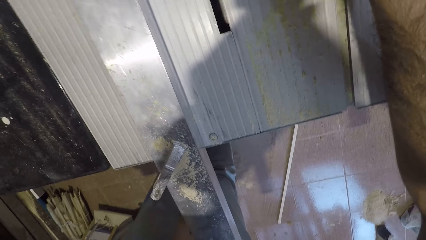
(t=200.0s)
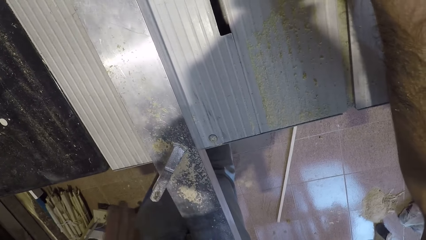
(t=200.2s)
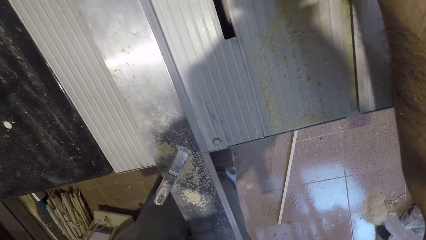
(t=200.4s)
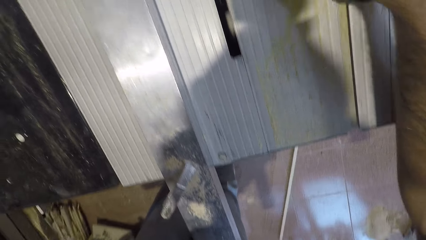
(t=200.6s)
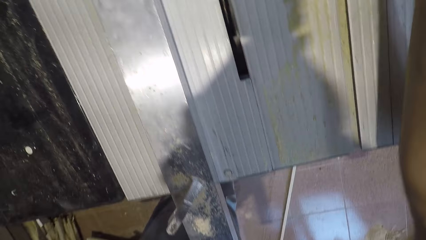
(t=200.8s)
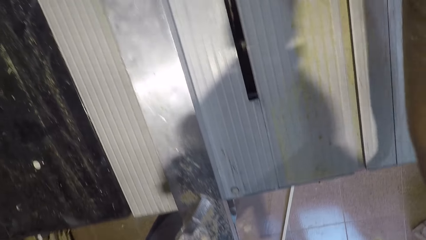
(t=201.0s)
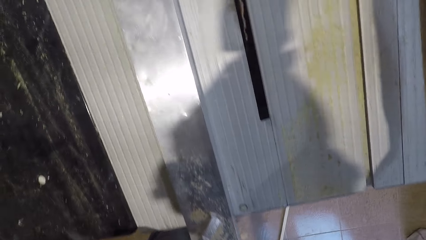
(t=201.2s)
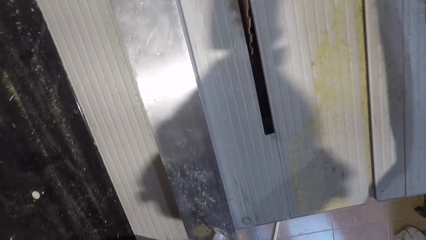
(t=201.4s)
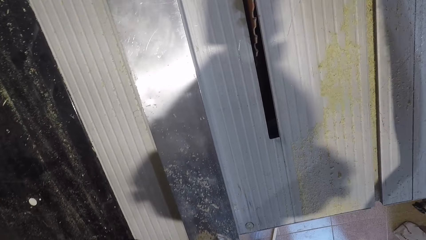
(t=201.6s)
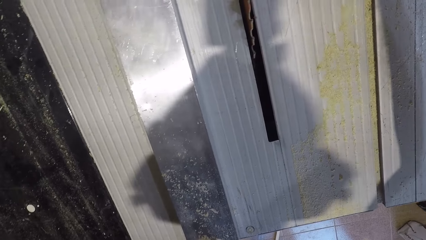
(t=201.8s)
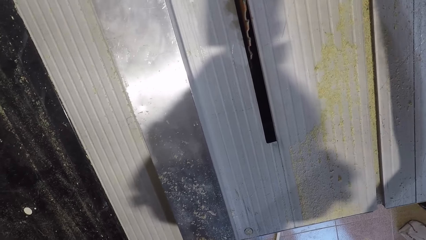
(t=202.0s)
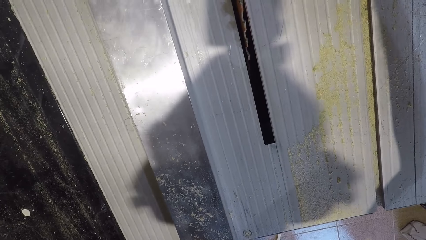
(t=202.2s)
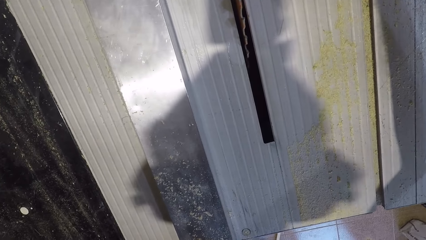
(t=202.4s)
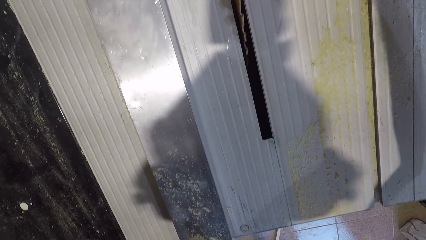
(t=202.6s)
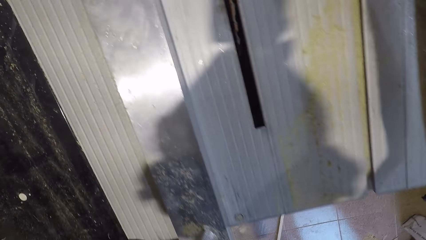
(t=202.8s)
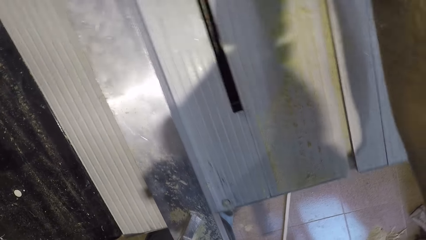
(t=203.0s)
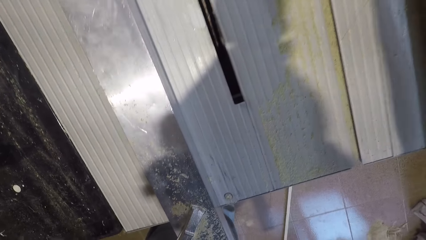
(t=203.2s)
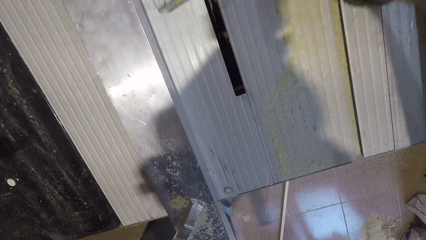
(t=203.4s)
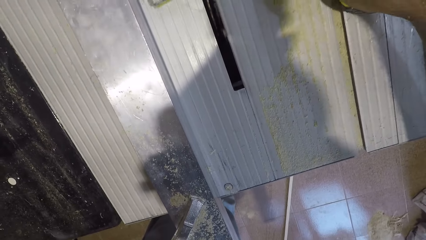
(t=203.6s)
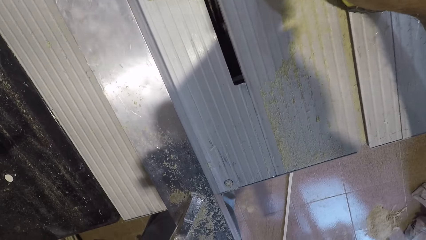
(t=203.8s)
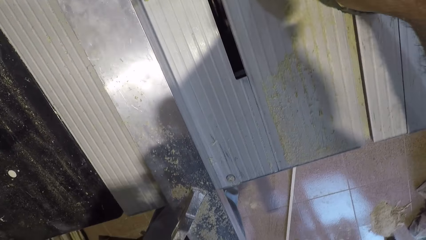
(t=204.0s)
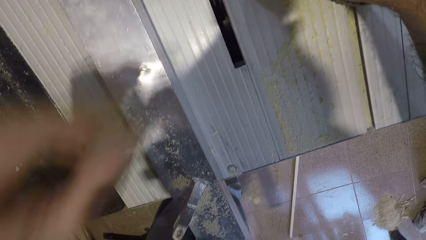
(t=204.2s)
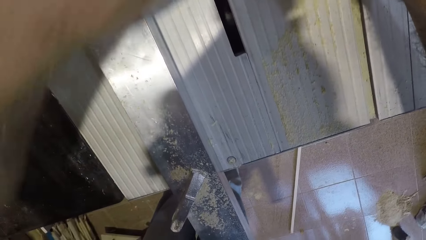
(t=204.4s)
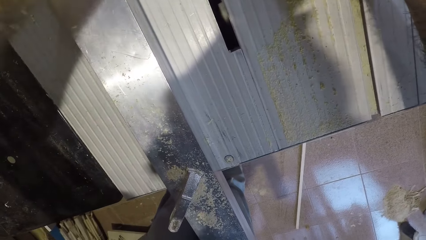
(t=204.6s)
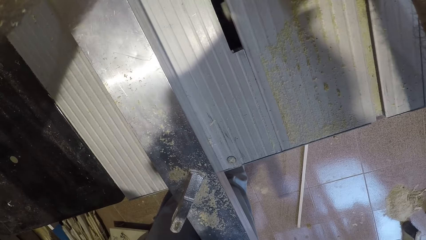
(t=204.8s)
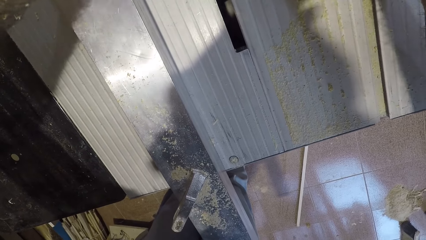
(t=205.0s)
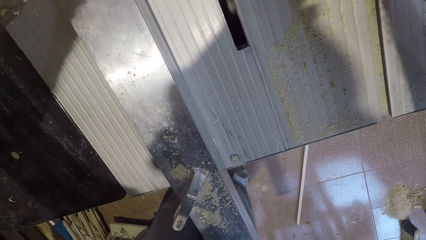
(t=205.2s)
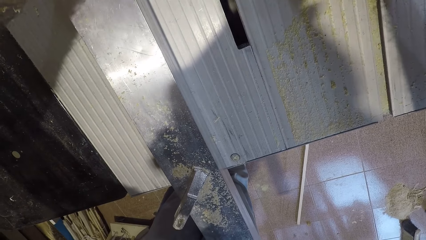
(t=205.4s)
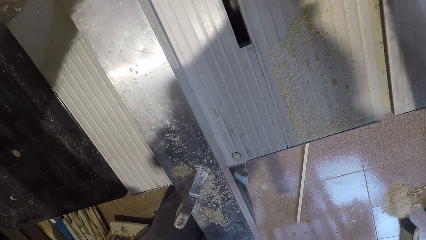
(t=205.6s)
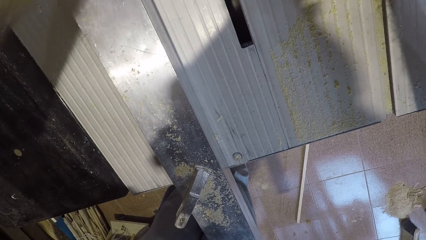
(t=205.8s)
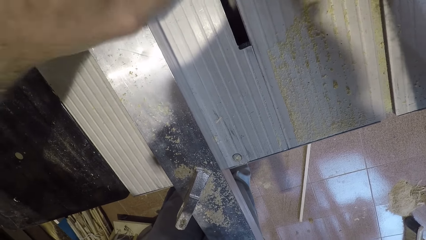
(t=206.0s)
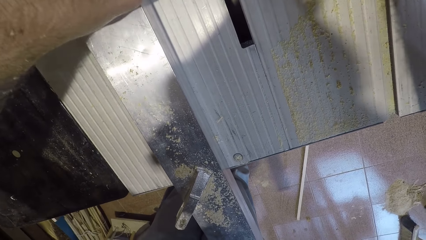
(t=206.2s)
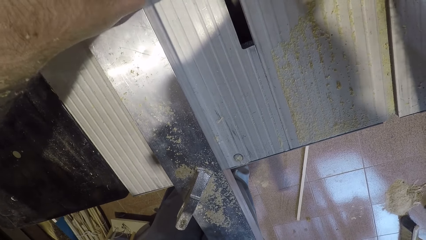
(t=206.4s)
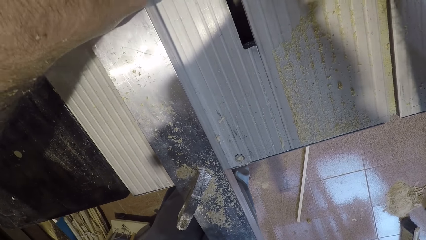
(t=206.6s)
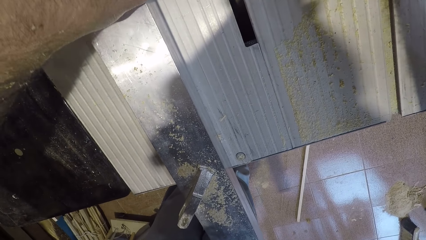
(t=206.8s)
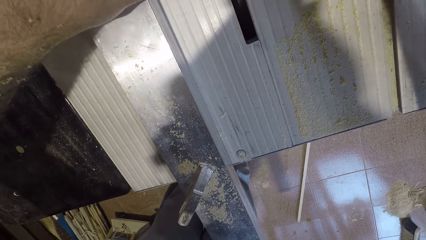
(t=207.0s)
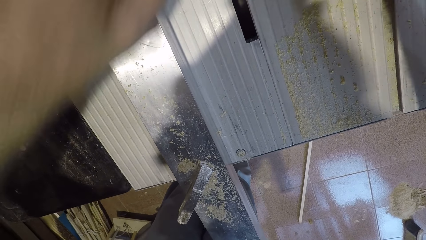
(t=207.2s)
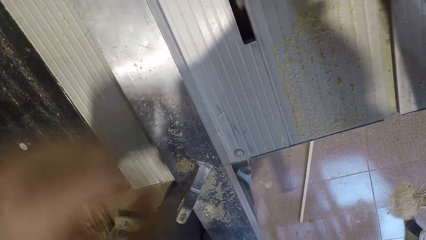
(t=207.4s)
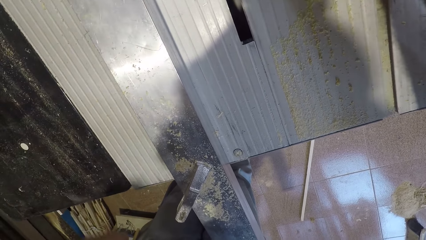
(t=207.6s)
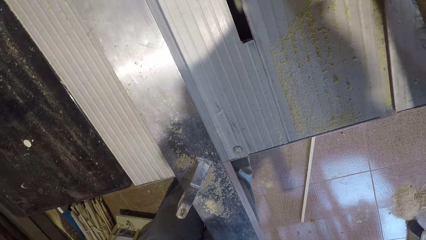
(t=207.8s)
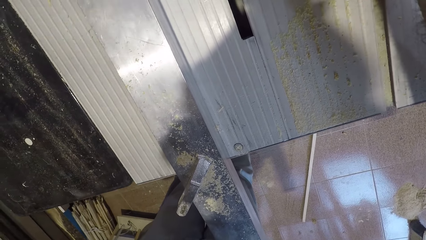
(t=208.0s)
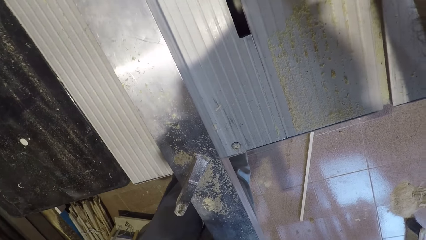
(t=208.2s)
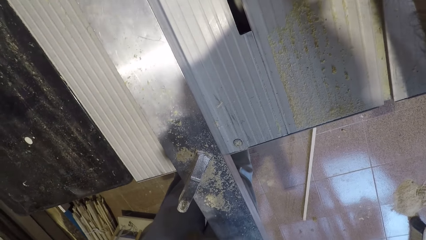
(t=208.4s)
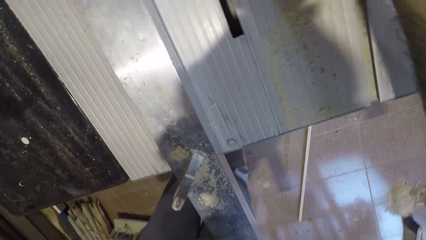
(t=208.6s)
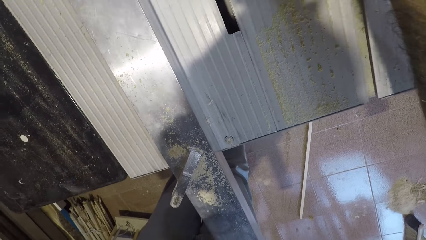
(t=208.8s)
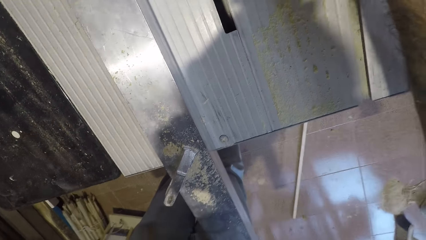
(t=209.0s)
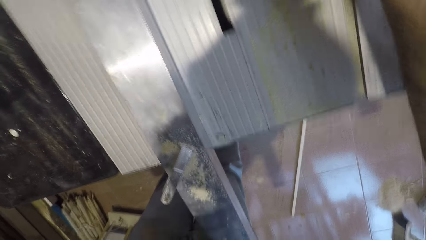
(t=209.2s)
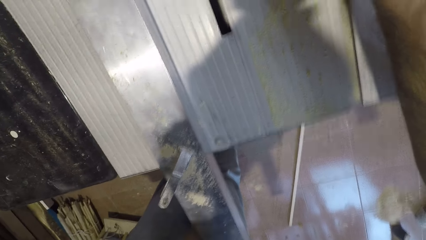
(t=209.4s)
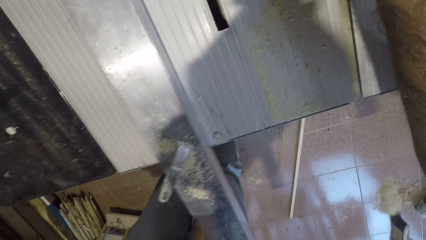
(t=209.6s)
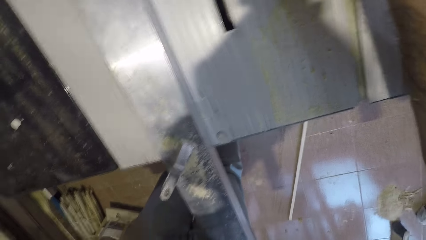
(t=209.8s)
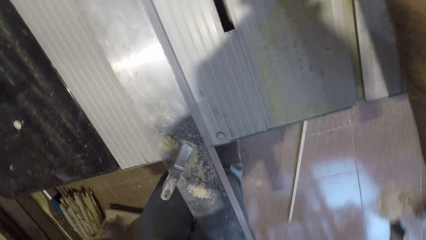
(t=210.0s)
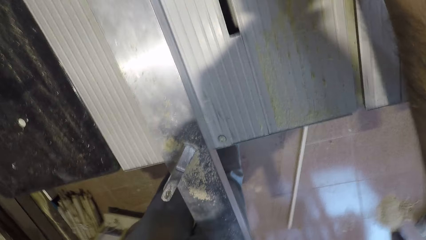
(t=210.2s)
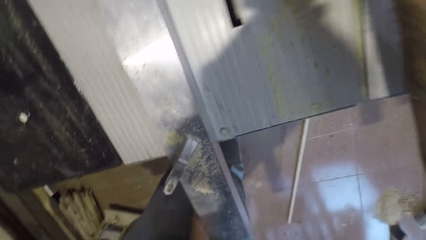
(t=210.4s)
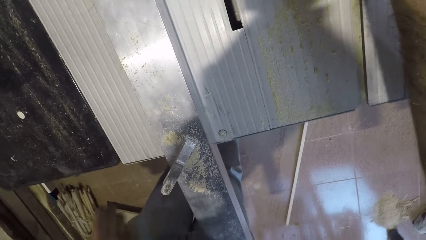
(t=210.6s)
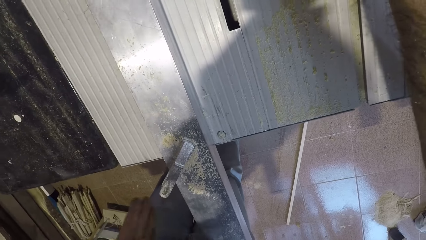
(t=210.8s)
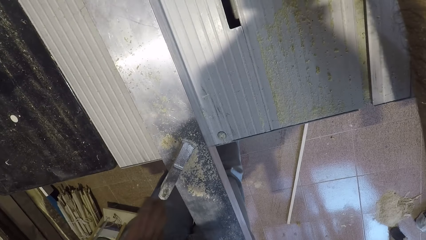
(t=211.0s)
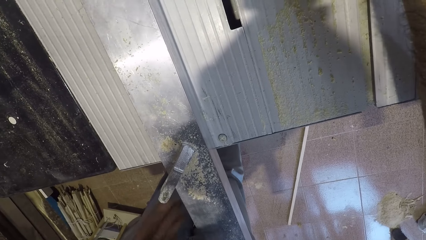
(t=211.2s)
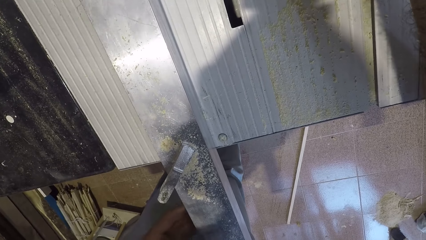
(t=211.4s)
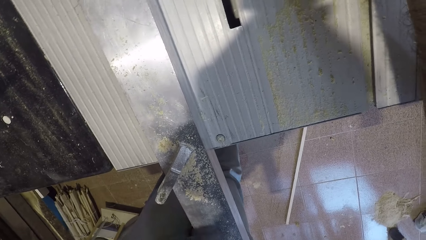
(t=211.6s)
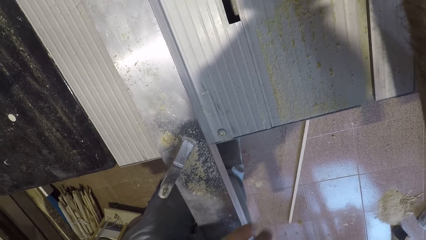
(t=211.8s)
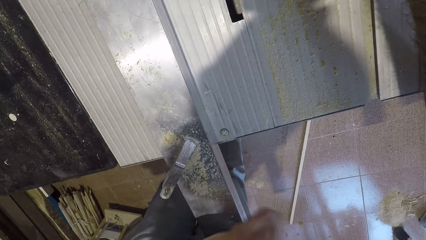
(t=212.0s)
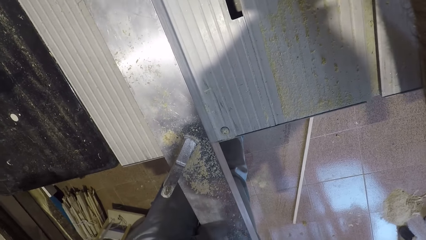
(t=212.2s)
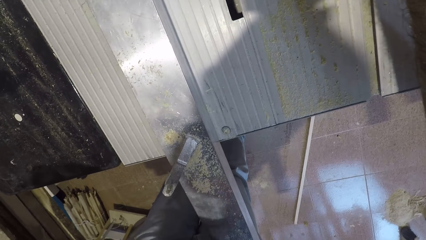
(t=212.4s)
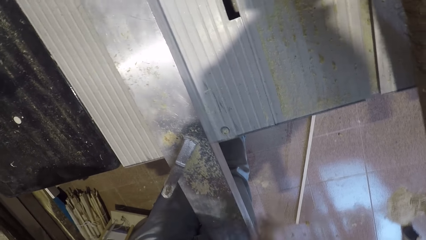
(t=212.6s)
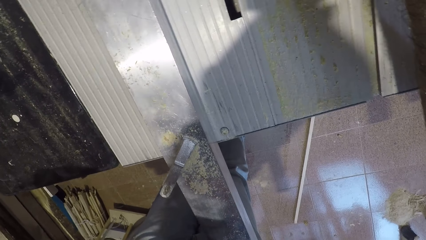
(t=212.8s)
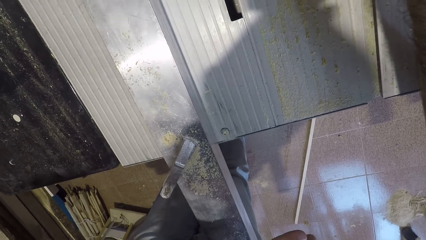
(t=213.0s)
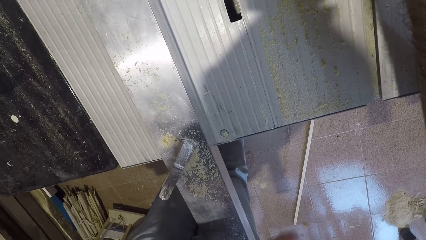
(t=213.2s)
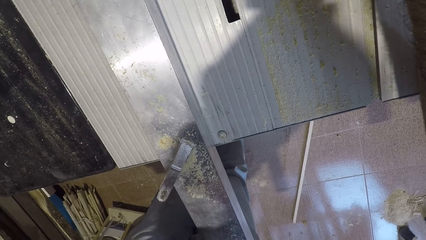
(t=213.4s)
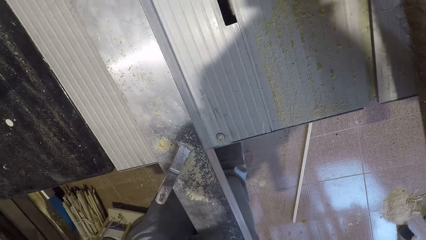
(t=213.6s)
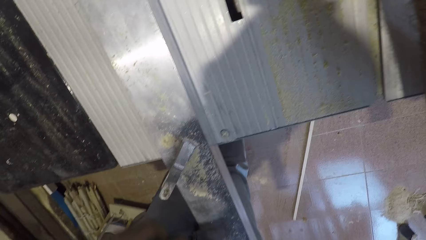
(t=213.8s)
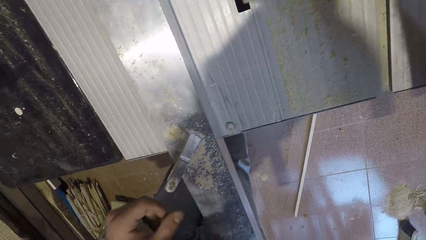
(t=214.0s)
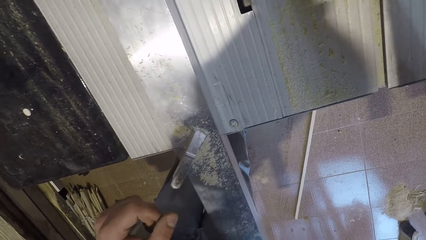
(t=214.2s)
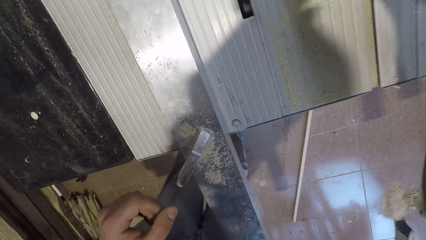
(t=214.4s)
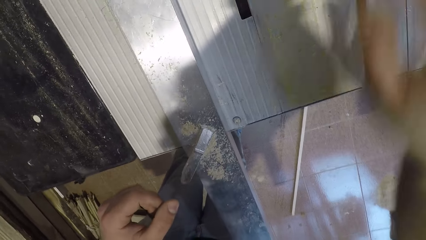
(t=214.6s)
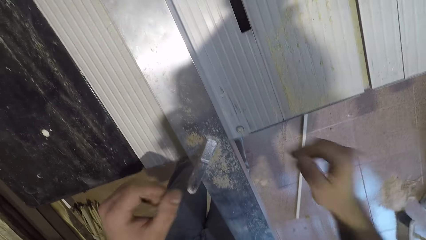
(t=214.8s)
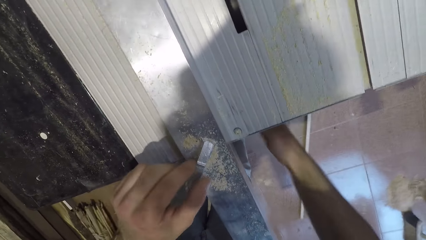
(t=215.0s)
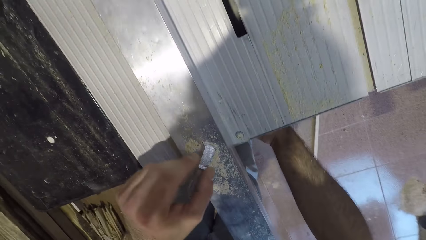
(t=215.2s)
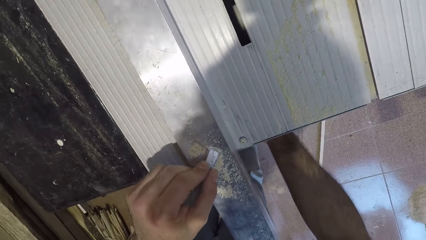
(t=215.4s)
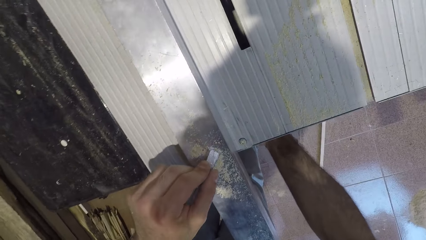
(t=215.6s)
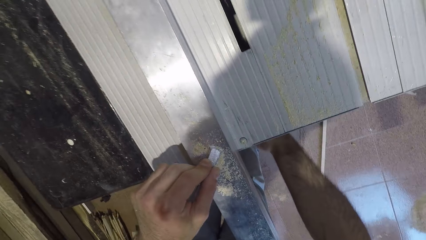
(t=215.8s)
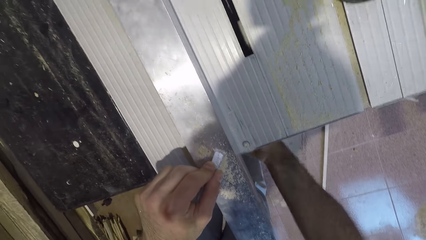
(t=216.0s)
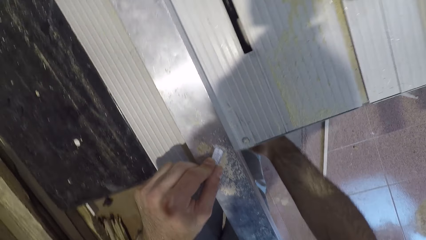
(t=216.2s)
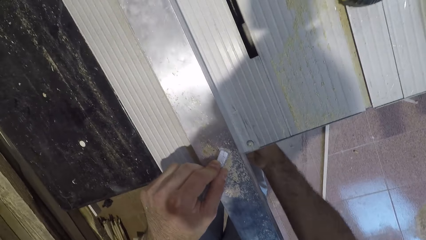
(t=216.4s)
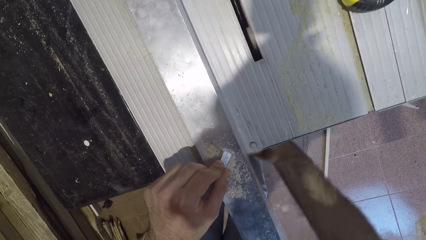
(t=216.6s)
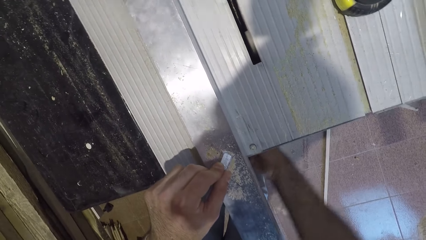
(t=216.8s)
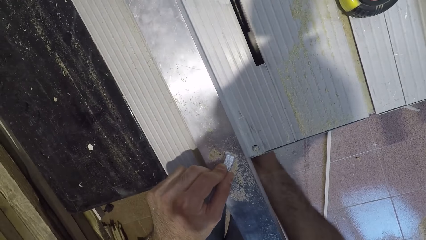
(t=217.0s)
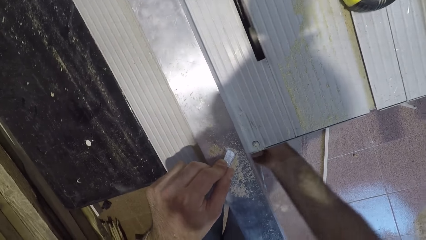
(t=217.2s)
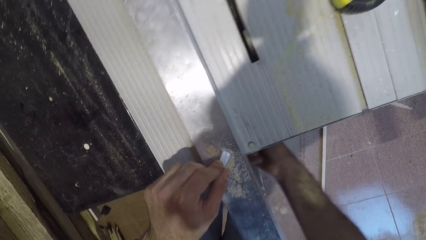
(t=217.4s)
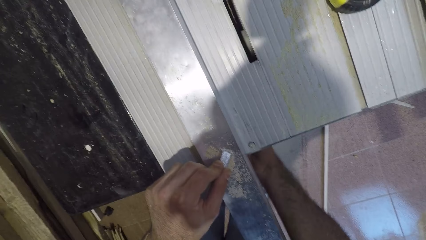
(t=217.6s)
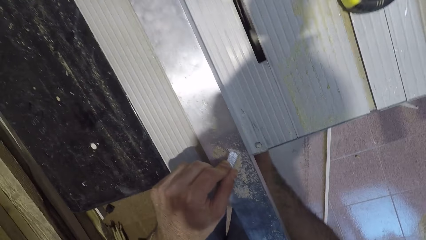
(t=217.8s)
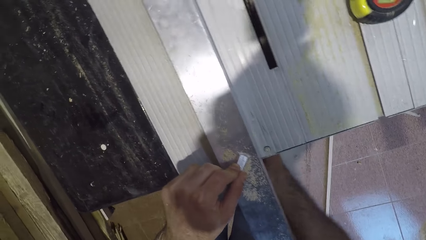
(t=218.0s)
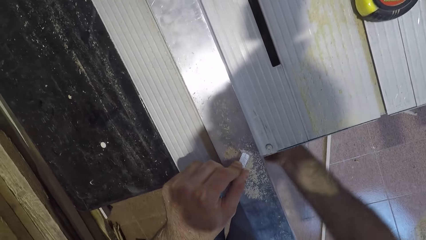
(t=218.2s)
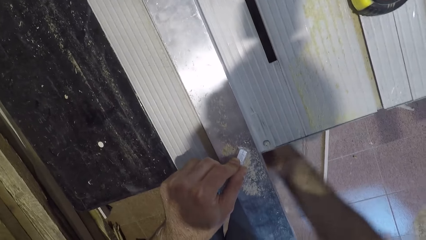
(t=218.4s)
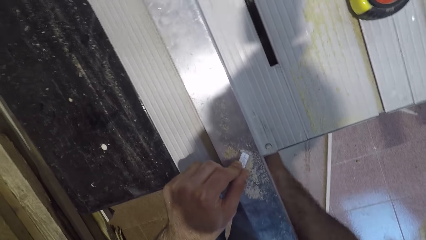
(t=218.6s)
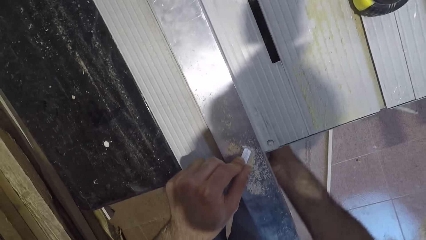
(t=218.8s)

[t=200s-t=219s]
The camera wearer knocks the table. They unscrew the circular saw machine.
